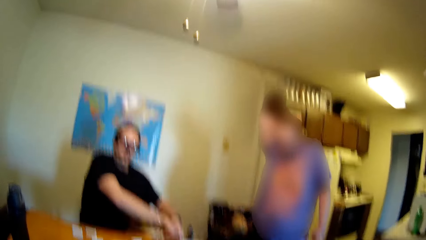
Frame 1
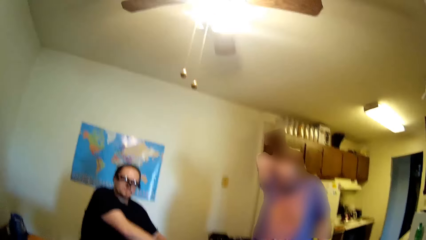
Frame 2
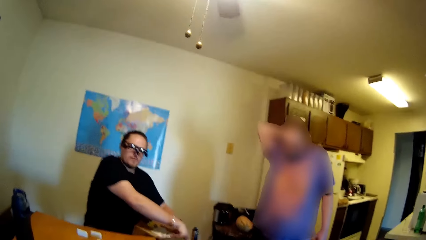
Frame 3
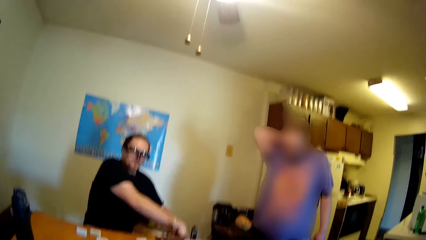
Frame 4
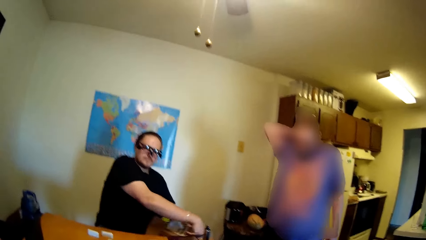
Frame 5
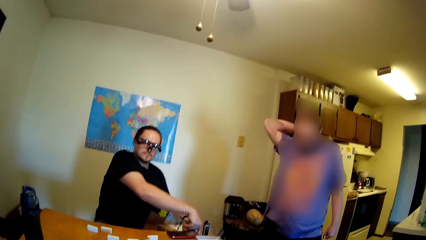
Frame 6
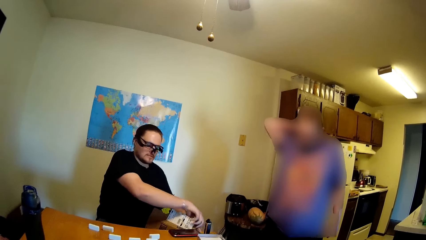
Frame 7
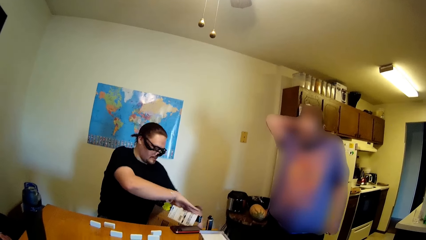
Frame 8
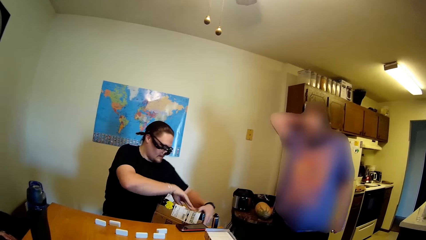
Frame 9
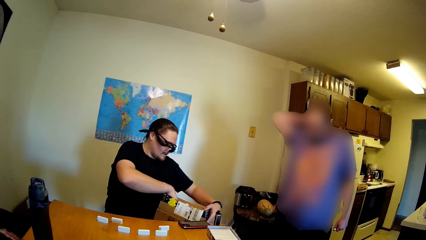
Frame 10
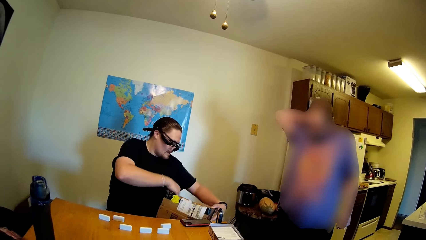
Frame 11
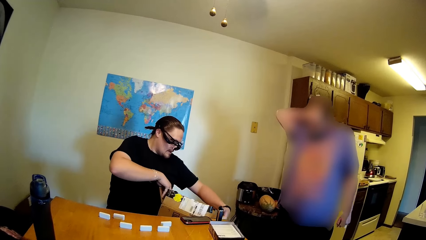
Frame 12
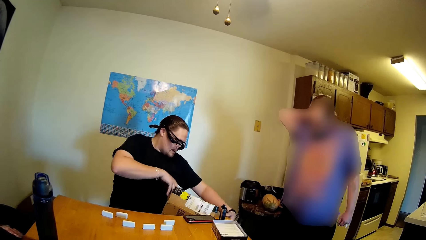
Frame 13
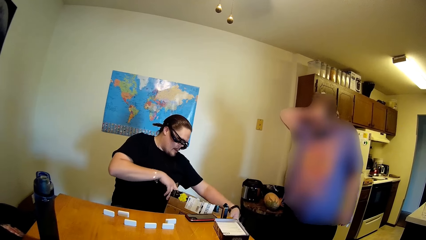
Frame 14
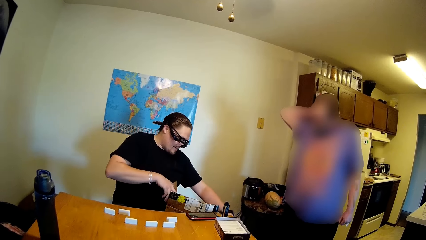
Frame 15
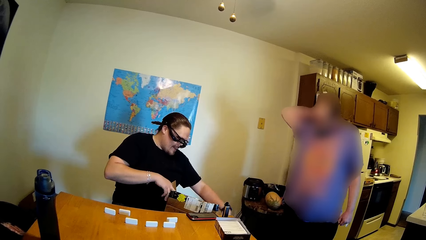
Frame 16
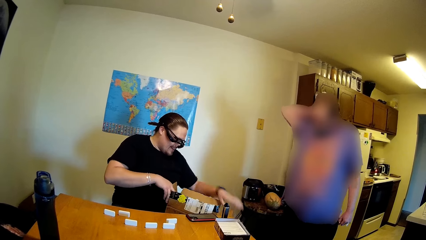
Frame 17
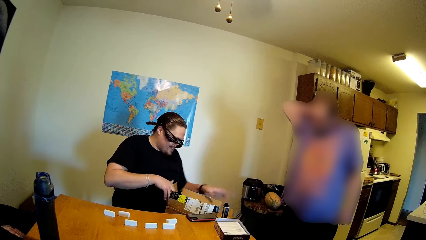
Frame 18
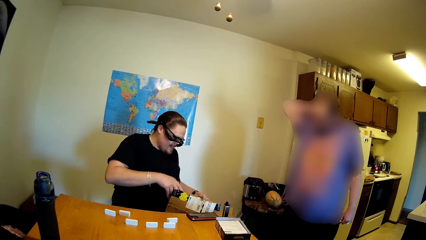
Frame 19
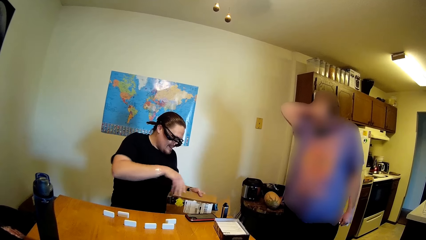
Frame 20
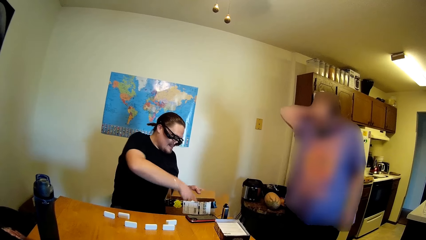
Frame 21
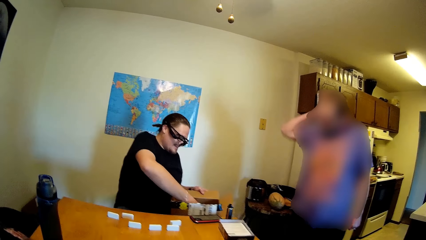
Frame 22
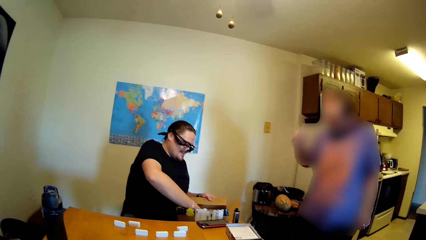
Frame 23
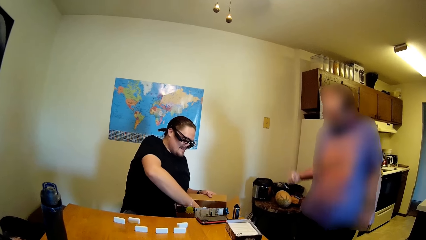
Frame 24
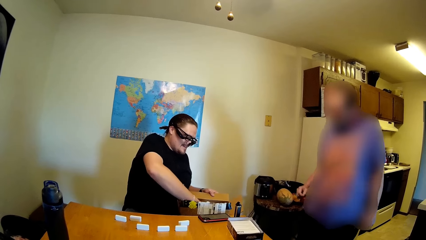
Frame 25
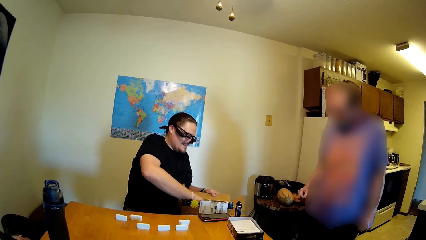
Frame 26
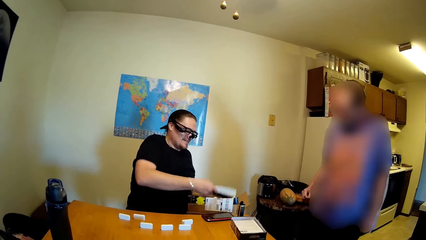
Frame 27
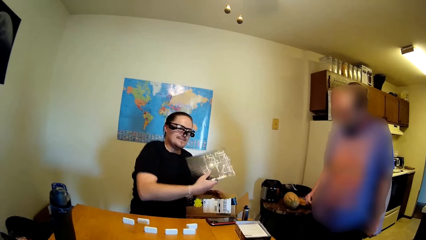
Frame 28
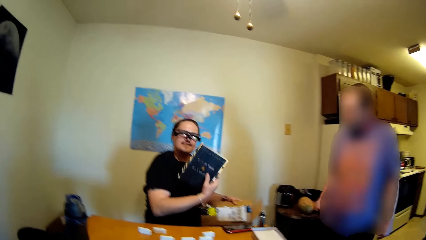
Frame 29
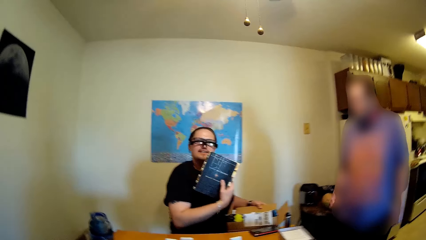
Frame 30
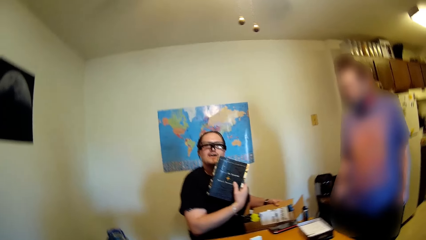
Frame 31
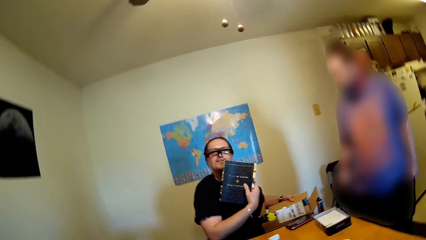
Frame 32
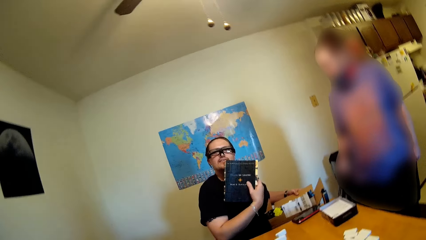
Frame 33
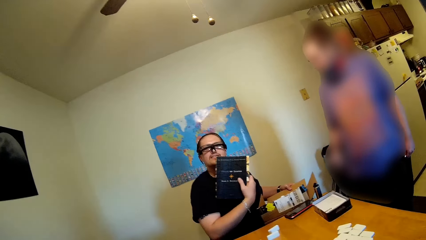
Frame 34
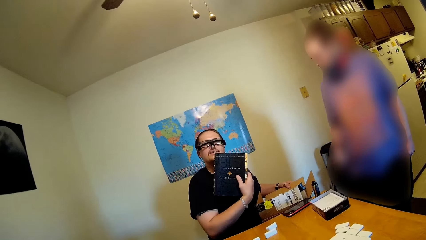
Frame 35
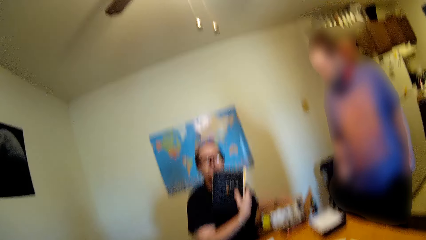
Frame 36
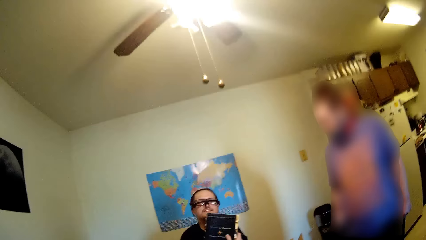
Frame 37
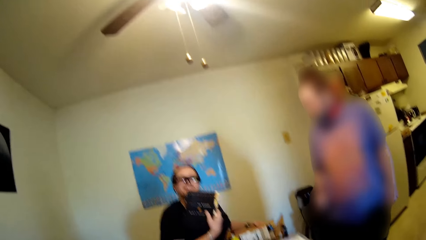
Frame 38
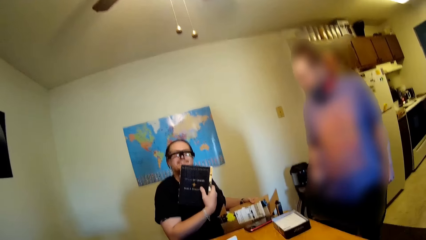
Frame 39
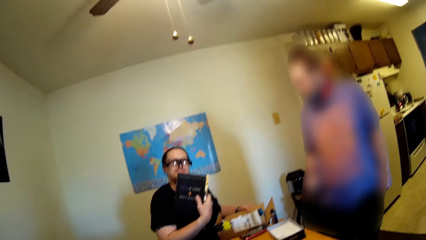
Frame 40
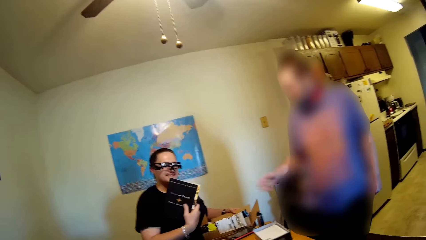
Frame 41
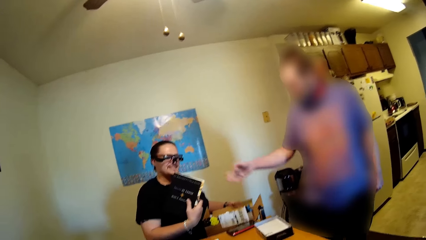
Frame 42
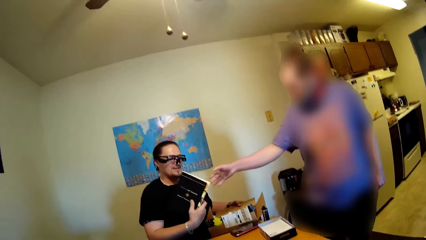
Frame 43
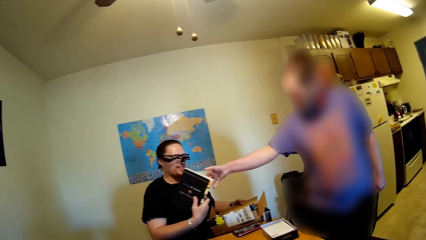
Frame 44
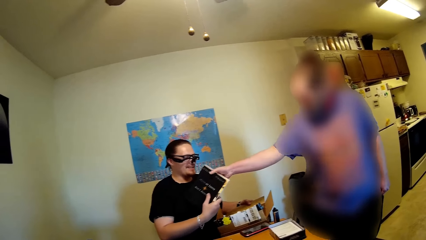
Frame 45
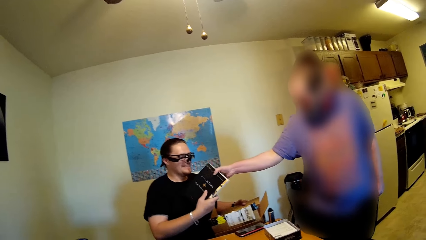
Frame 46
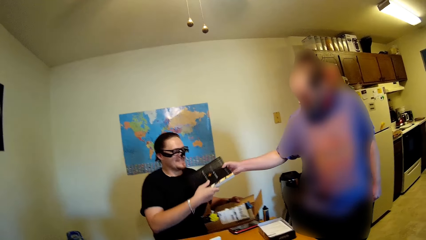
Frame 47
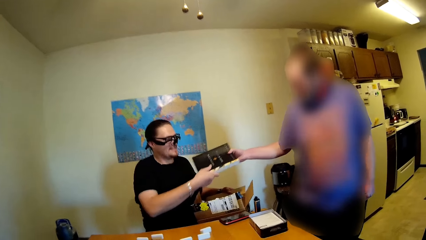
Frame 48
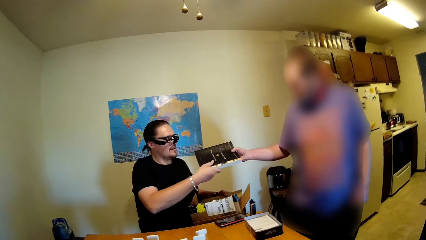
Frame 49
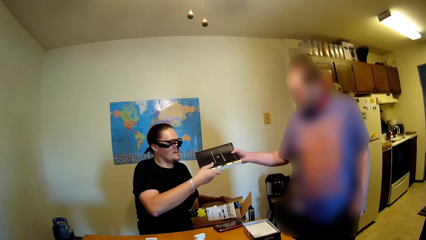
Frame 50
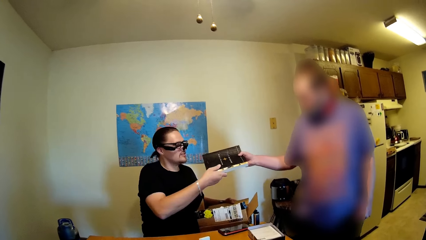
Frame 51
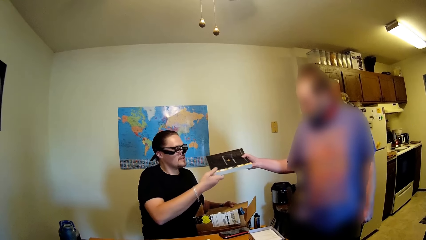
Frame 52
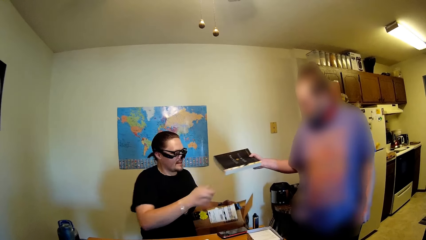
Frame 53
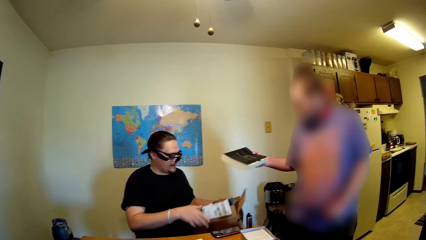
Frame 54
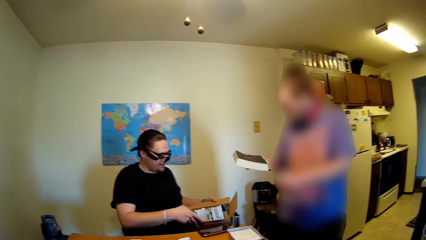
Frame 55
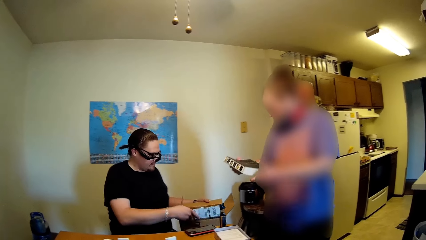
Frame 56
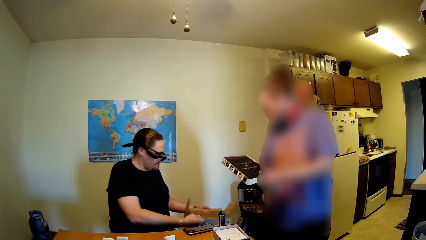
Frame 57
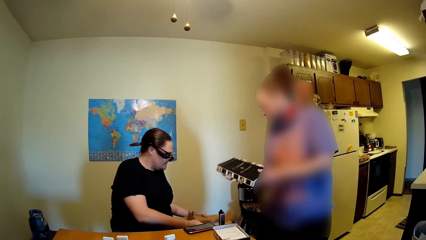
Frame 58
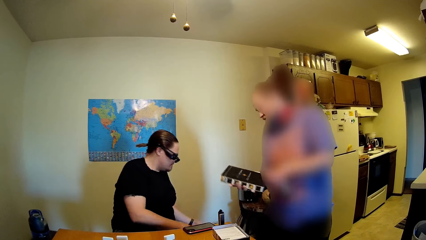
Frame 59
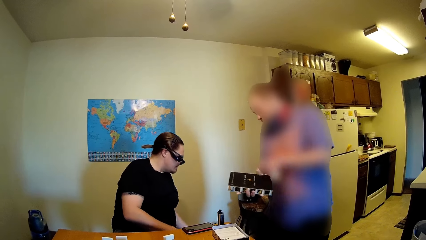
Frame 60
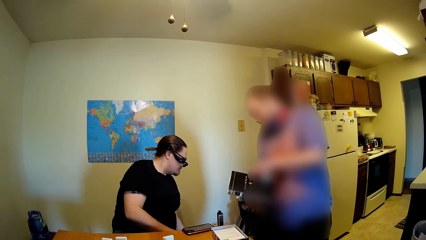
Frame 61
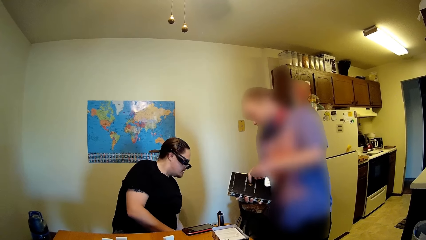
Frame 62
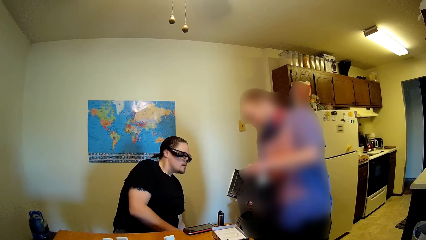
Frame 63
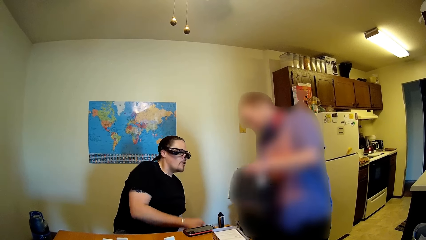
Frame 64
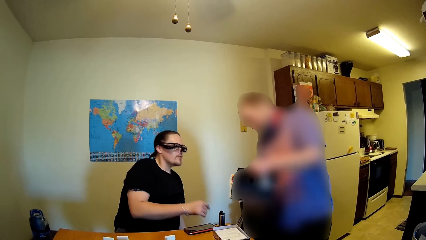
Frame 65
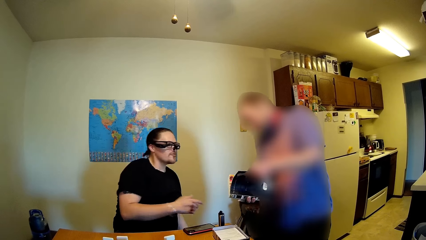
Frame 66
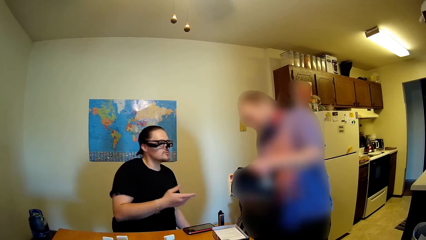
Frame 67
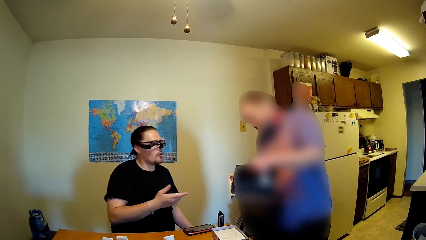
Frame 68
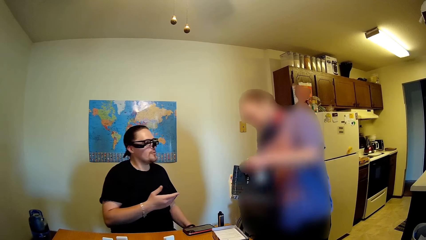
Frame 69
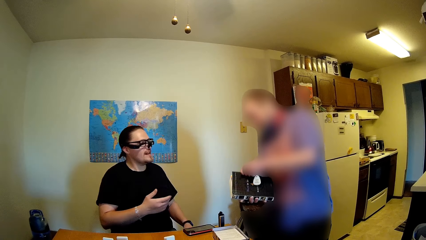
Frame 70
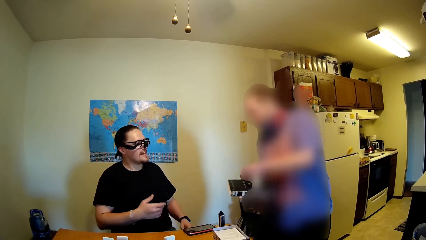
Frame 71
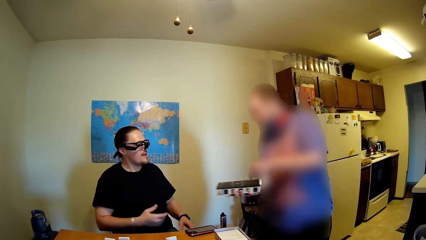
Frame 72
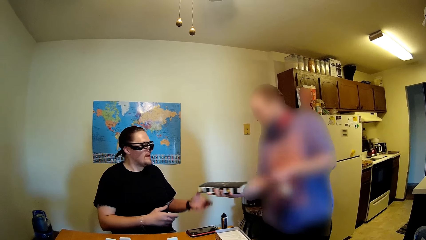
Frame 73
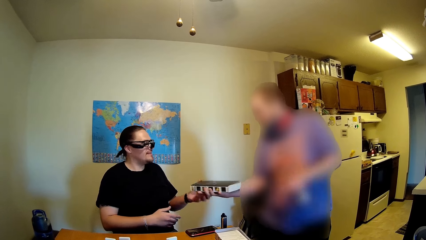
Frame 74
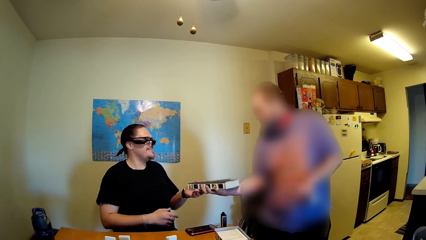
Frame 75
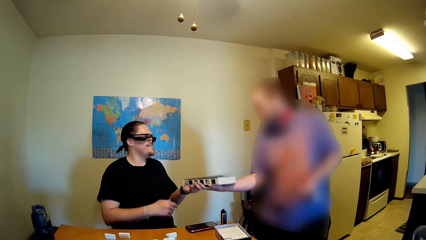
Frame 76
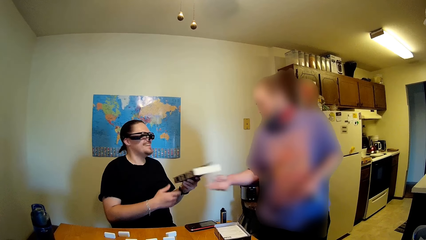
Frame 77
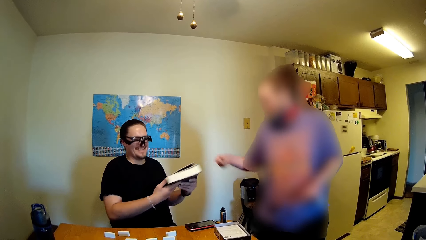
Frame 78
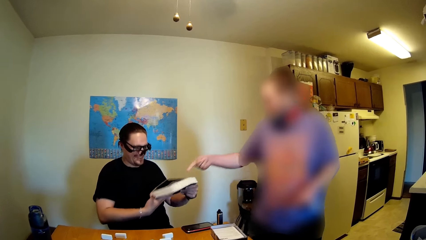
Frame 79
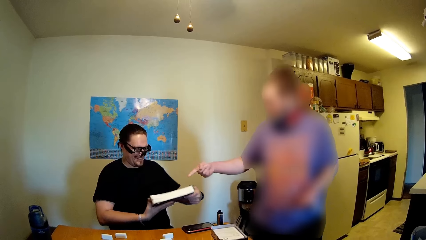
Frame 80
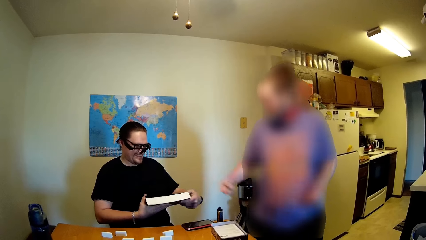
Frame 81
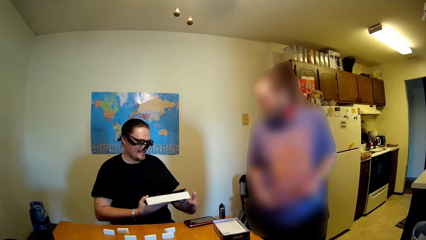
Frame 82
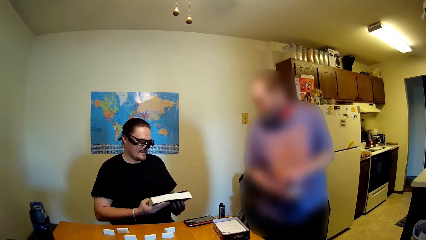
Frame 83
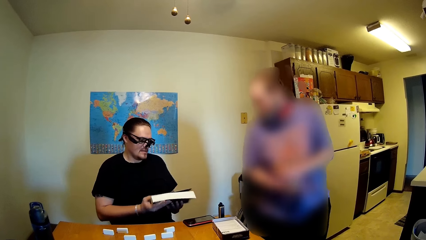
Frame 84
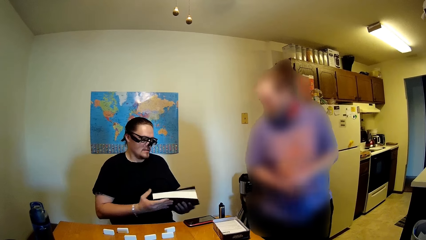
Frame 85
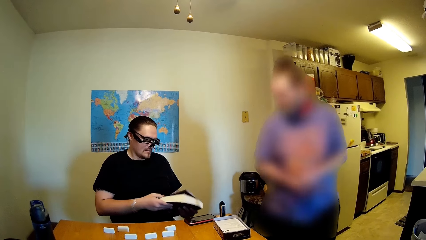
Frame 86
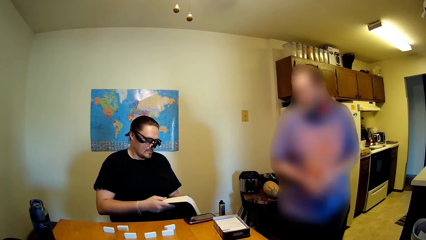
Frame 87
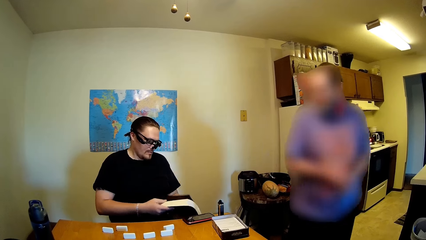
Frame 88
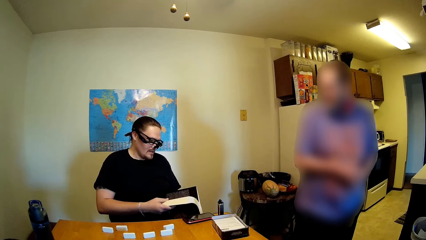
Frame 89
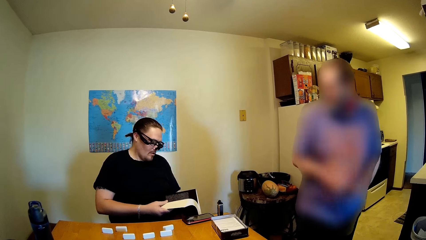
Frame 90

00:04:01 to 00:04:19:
The camera wearer talks to a man. The man talks to the camera wearer. The camera wearer talks to the man. The man opens the box and talks to another man. The camera wearer talks to the first man. The first man takes a book from the box, shows the book to the camera wearer and touches the book. The camera wearer talks to the first man. The other man stretches his hand towards the book. The first man talks to the other man. The camera wearer talks to the first man. The other man takes the book and touches the book. The first man bends downwards and talks to the other man. The other man opens the book and closes the book. The first man talks to the other man. The other man gives the first man the book. The first man holds the book with two hands. The other man points the book. A man talks to the first man. The first man touches the book.
